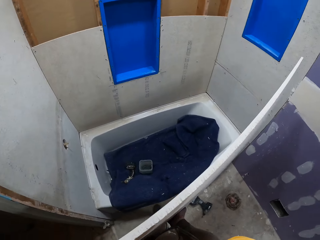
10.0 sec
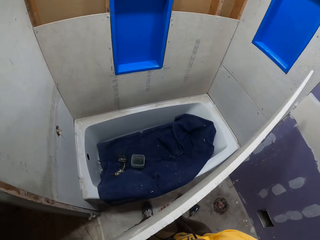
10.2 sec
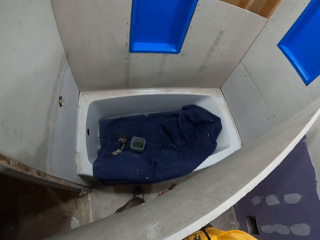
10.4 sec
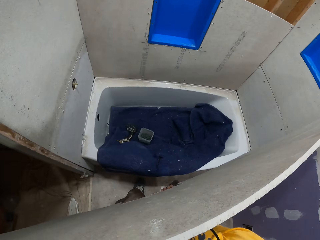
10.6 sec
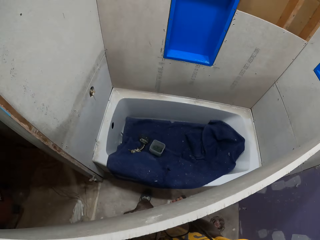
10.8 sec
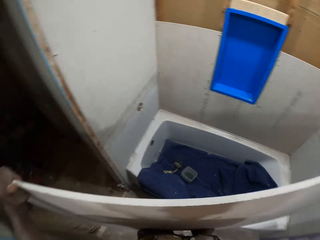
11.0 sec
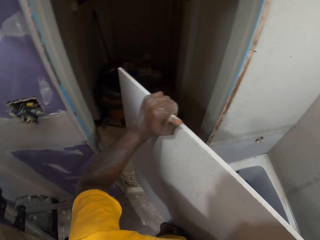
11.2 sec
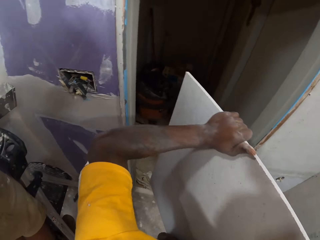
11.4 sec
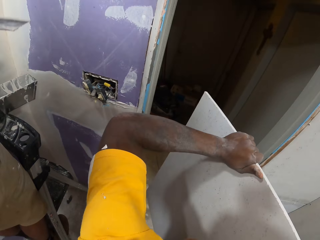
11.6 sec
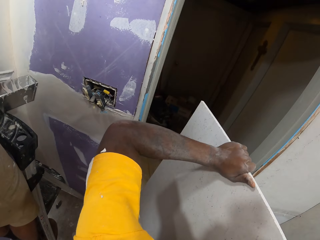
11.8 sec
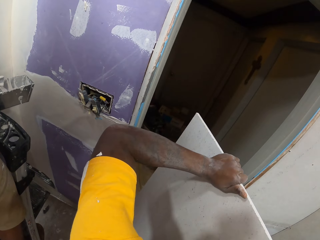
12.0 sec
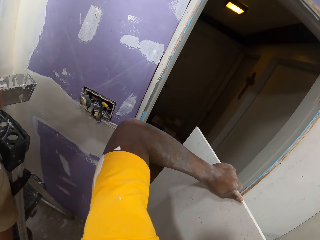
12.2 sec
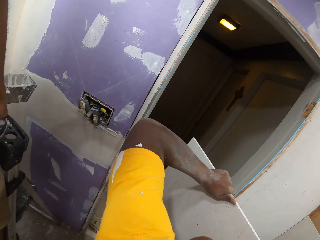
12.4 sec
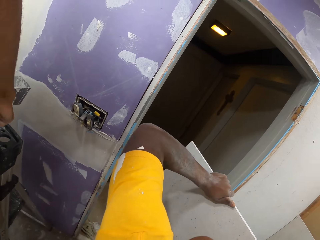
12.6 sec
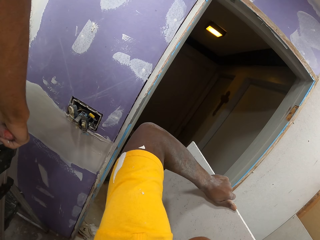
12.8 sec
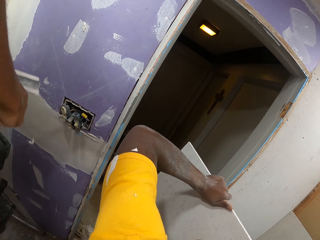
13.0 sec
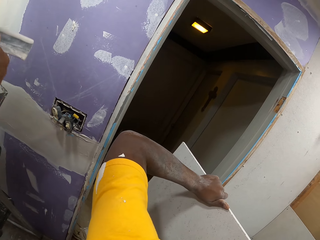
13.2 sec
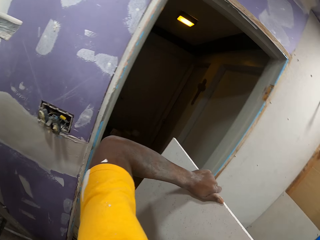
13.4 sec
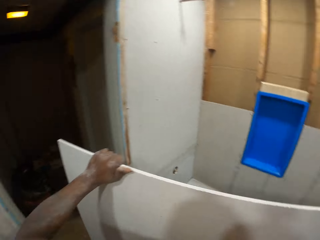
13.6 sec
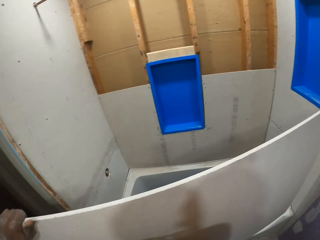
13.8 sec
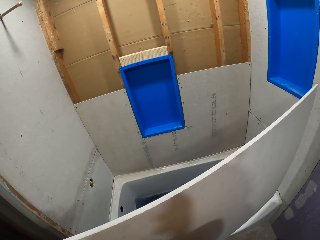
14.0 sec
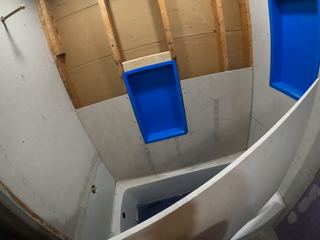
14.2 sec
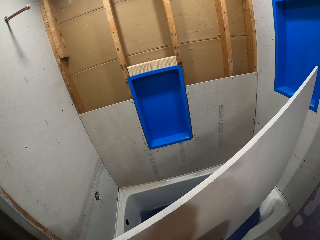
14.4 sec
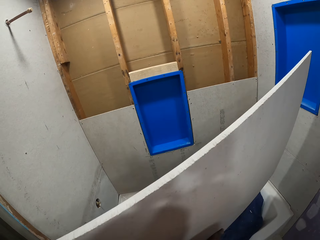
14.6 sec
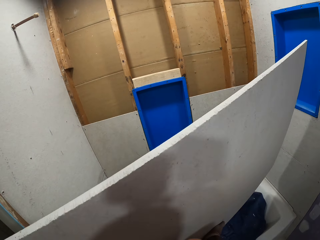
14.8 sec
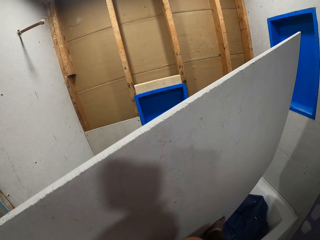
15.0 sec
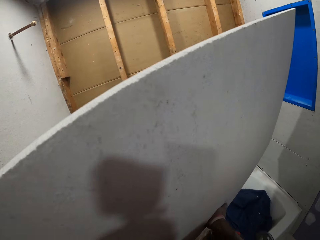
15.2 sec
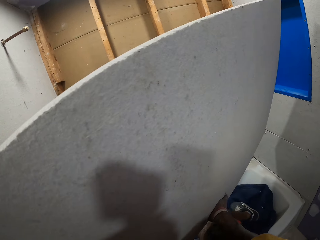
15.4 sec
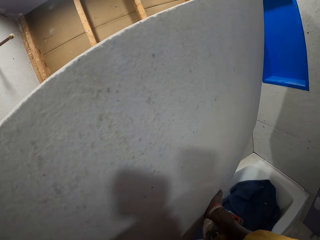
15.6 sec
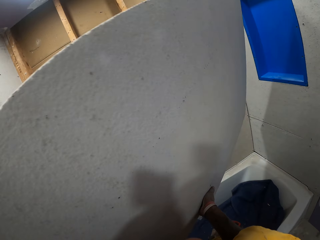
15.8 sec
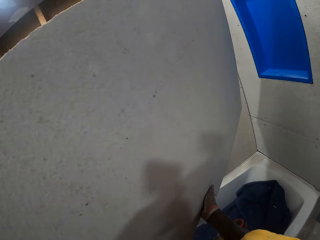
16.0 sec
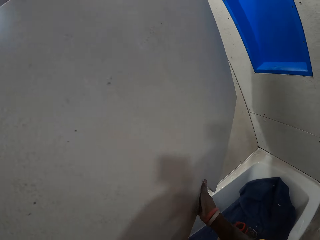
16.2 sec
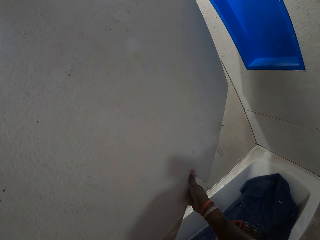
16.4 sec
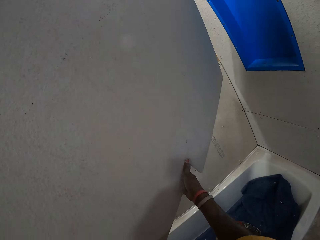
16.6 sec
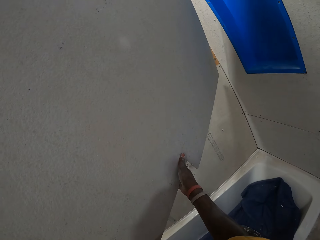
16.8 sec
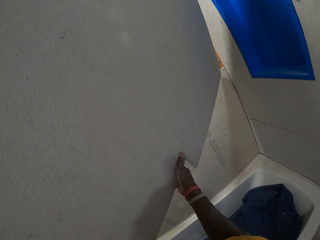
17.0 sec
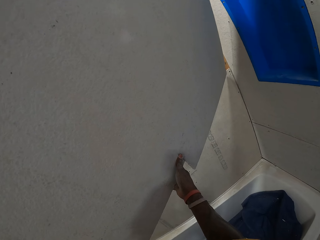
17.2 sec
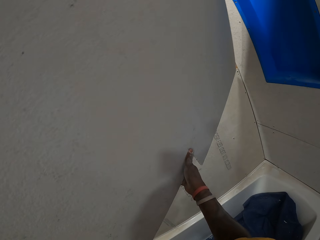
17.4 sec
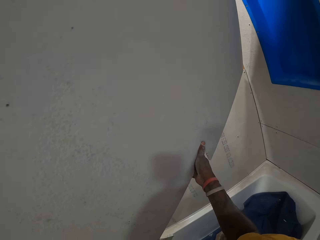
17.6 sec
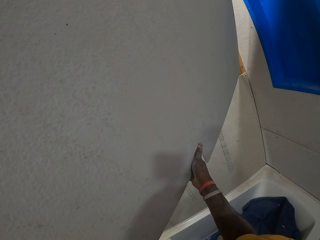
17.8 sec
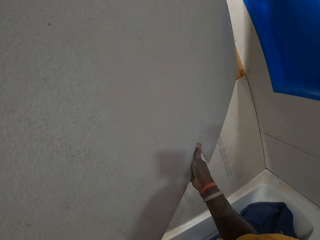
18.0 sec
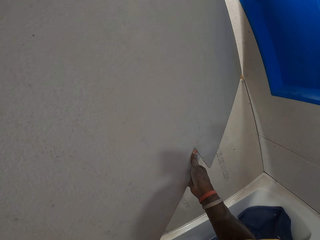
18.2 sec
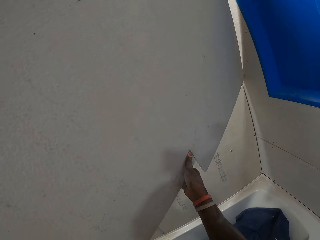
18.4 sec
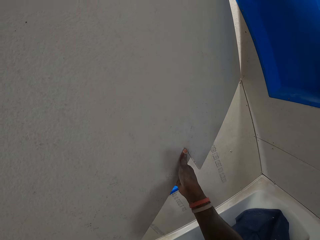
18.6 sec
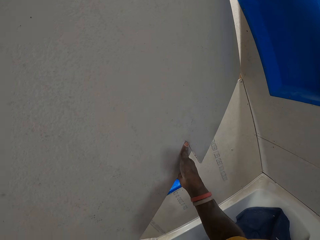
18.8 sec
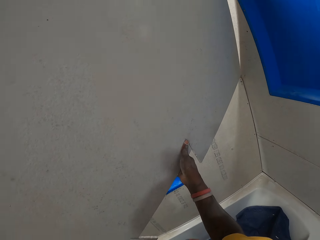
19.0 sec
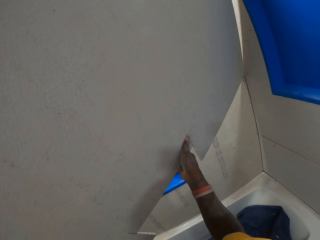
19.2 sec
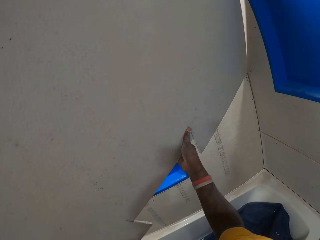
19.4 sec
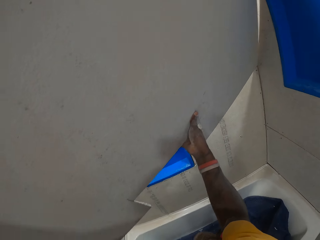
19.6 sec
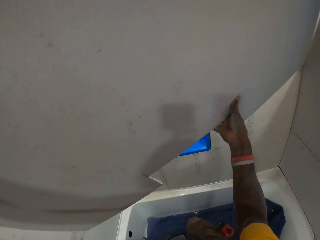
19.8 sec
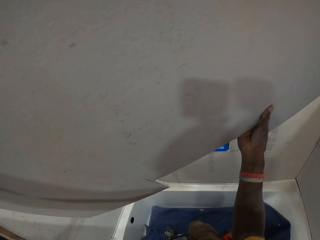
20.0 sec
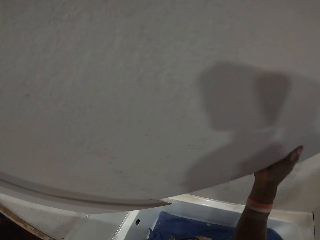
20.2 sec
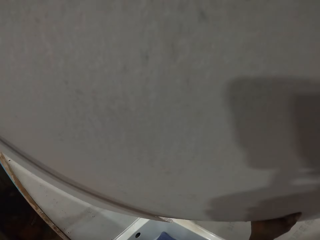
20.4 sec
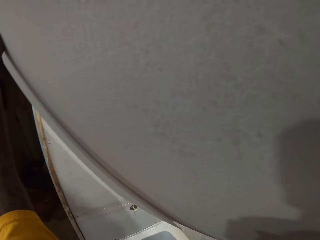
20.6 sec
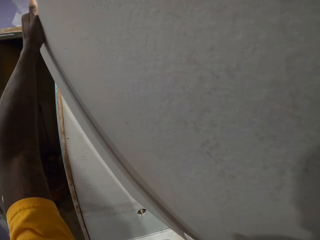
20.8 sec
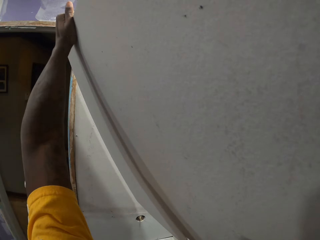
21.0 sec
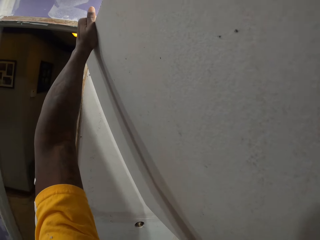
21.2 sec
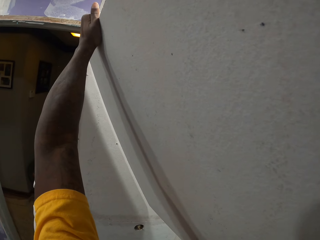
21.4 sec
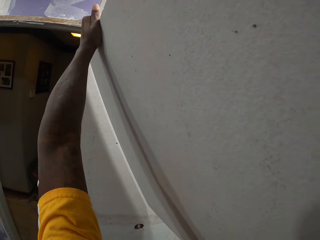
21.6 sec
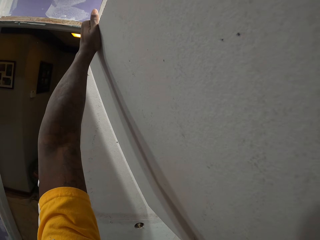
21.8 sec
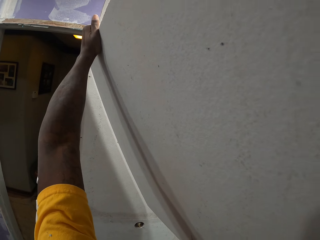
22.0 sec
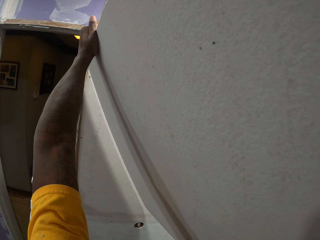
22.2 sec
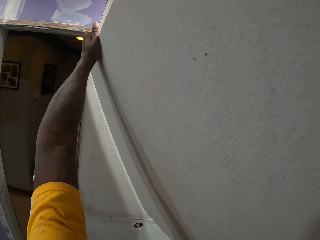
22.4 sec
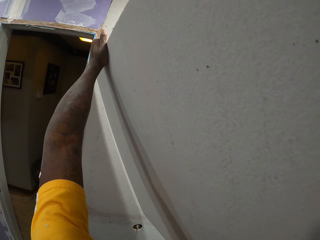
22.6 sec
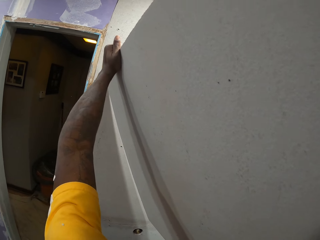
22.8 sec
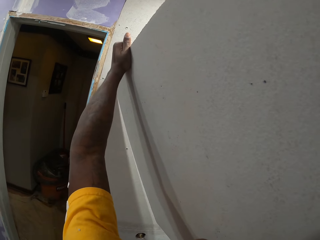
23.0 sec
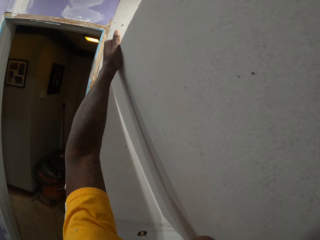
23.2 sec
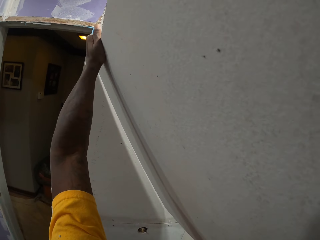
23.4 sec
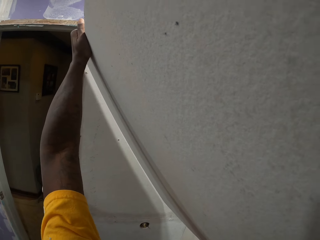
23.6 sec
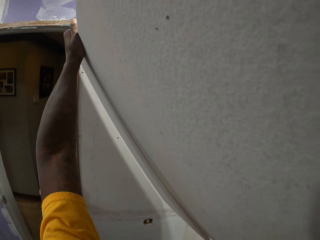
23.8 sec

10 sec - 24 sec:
The camera wearer puts down the cardboard. A man holds something. The camera wearer lifts up the cardboard. He enters a bathtub with the slate sheet on his hand. He fixes the slate sheet on the bathroom wall with his hands. He holds the cardboard.

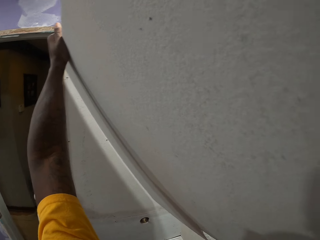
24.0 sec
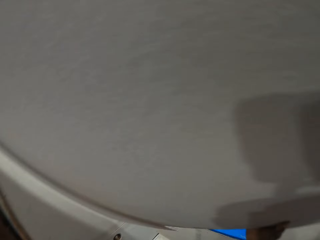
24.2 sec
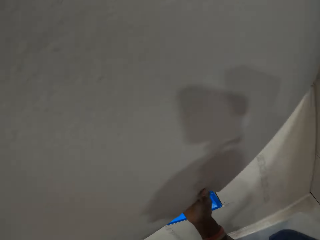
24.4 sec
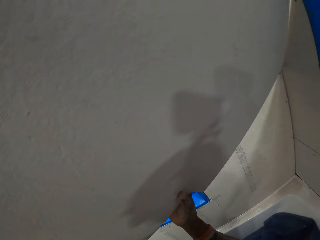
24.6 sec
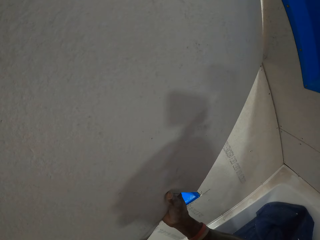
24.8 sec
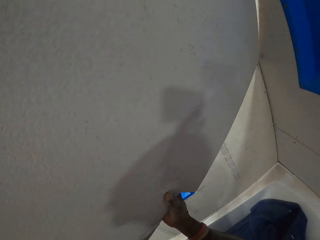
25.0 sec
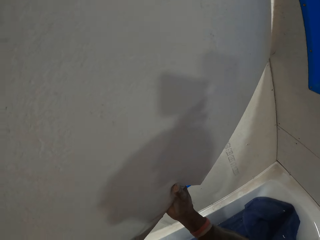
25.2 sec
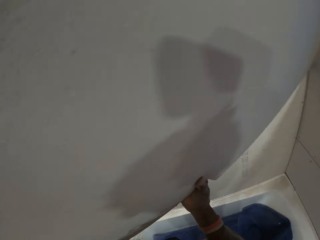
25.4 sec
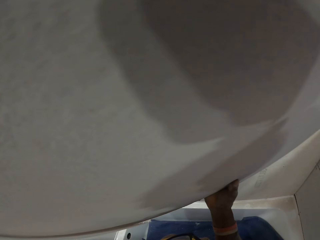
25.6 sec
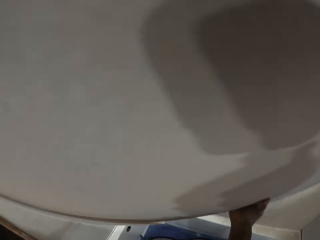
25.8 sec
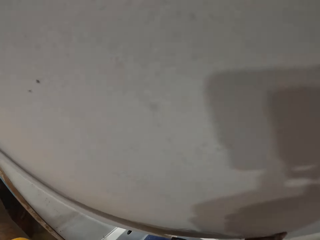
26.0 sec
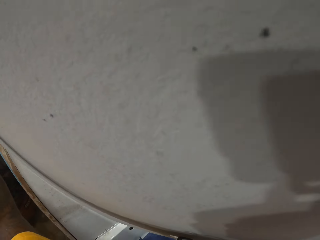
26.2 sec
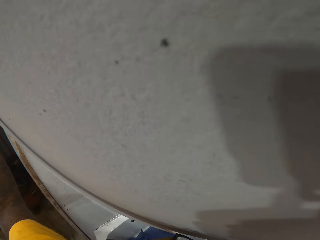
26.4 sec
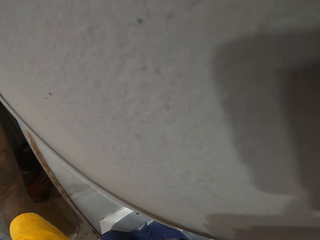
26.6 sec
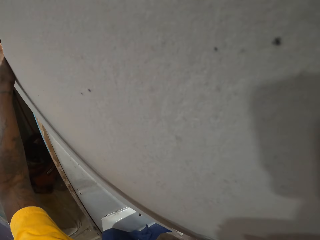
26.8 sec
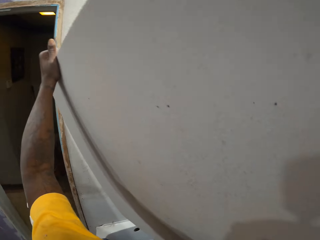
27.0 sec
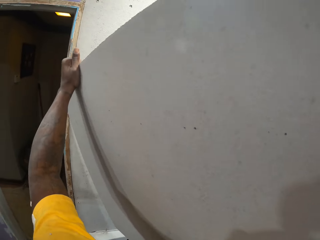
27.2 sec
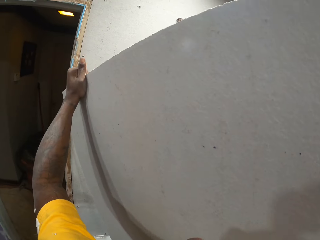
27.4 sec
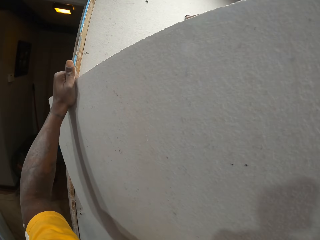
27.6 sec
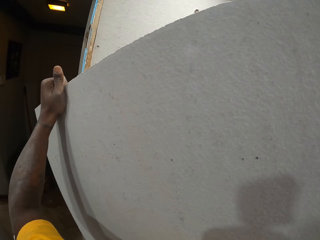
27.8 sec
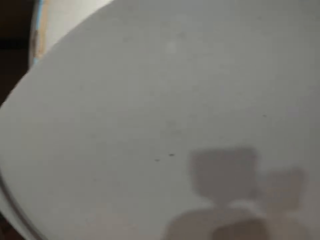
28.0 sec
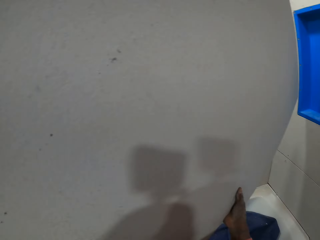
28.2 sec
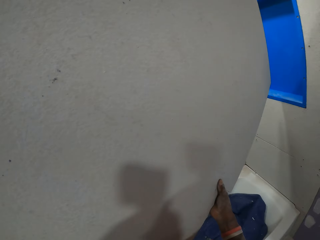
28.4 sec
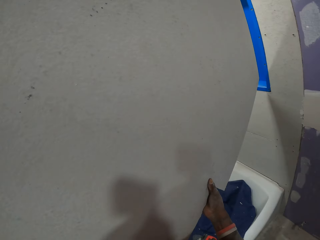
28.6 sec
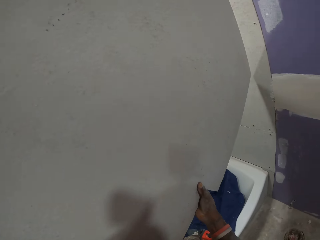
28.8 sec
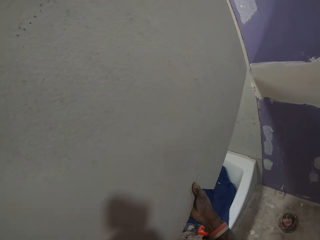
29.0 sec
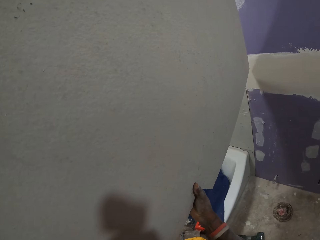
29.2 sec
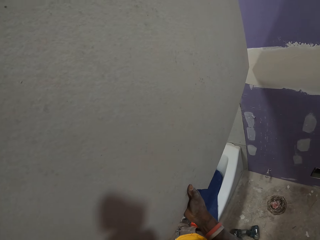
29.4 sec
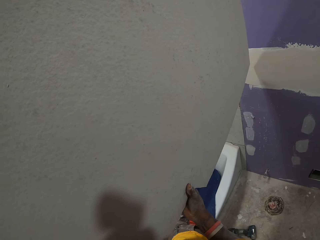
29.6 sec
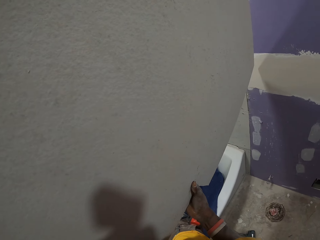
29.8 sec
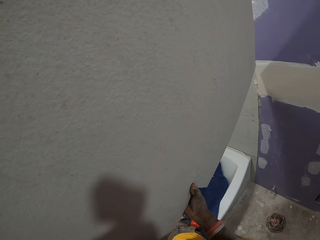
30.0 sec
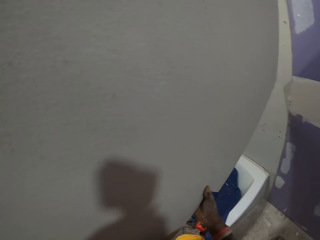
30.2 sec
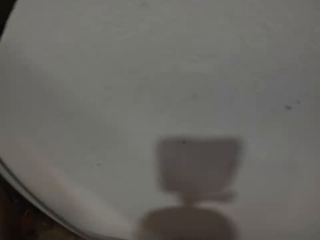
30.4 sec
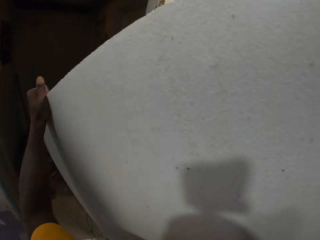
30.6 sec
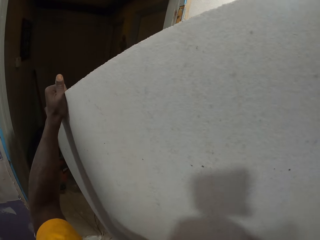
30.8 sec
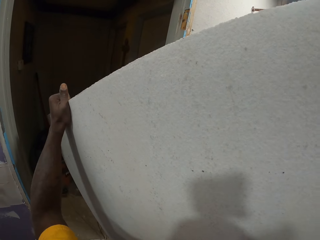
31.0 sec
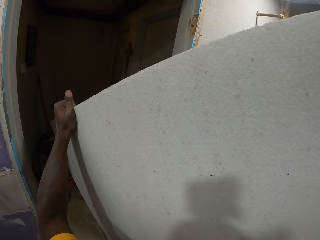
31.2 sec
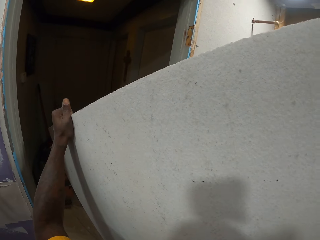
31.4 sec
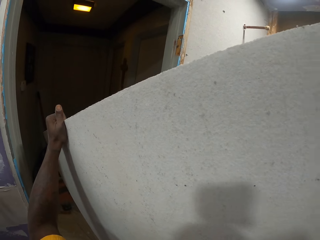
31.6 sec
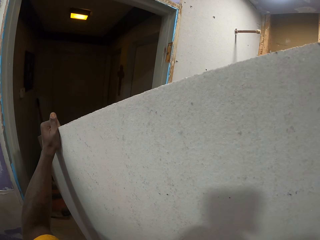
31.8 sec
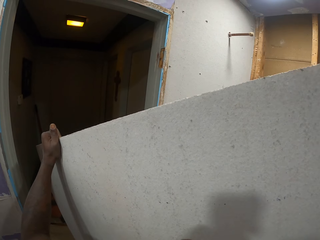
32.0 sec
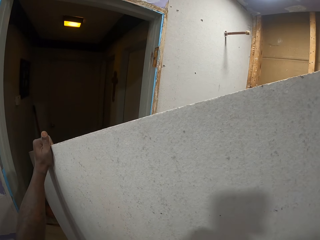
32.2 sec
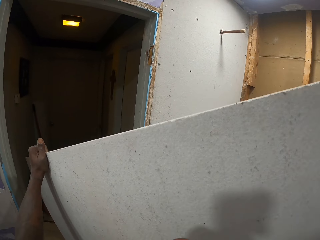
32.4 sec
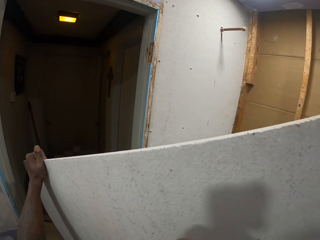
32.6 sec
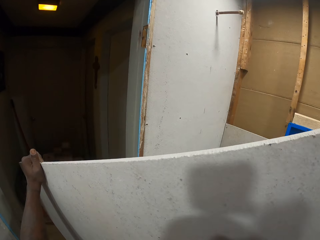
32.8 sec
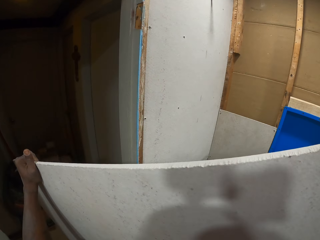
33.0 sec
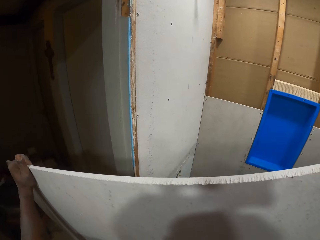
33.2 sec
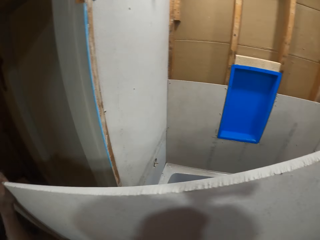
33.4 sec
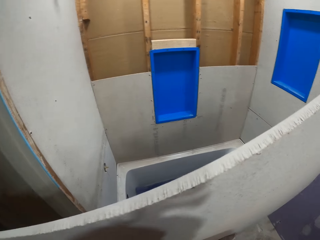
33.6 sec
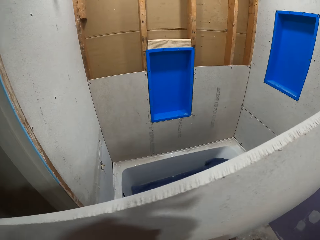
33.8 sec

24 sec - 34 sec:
The camera wearer brings down the slate sheet with his hands.
